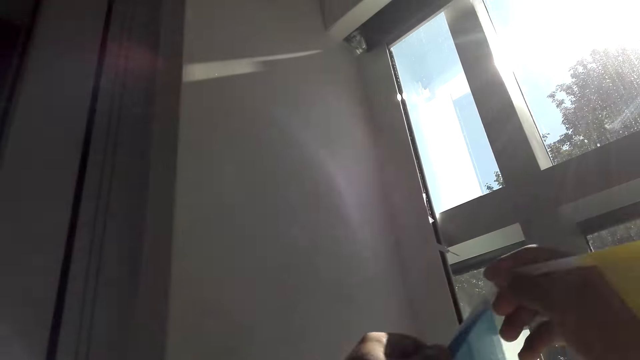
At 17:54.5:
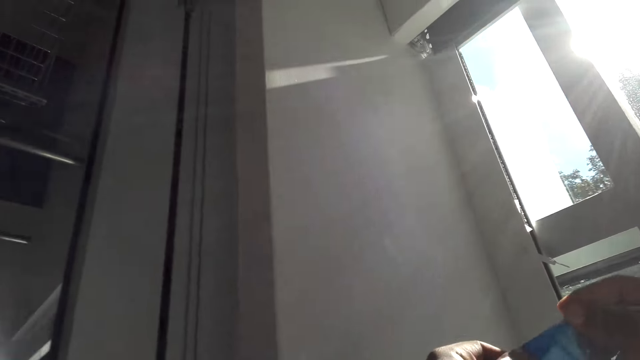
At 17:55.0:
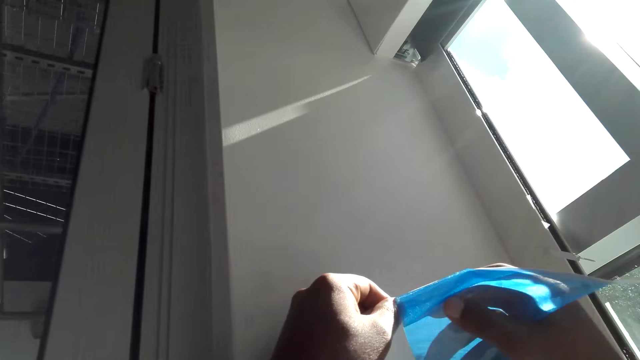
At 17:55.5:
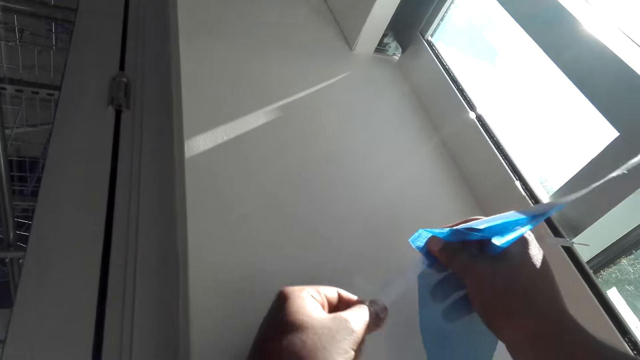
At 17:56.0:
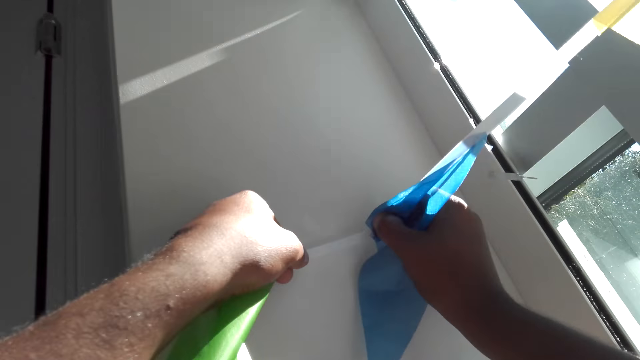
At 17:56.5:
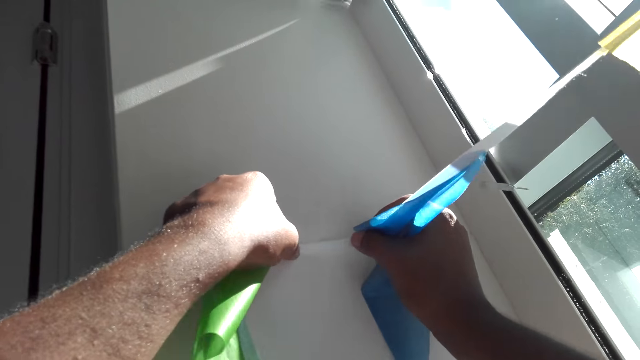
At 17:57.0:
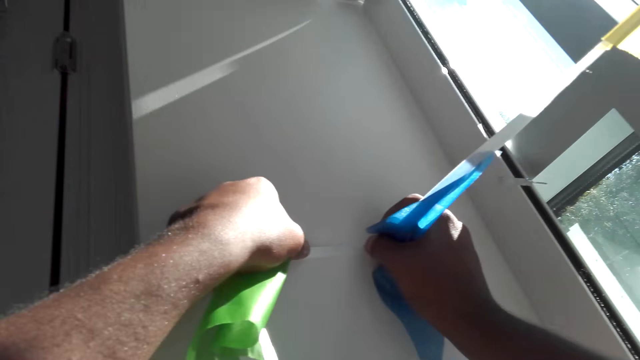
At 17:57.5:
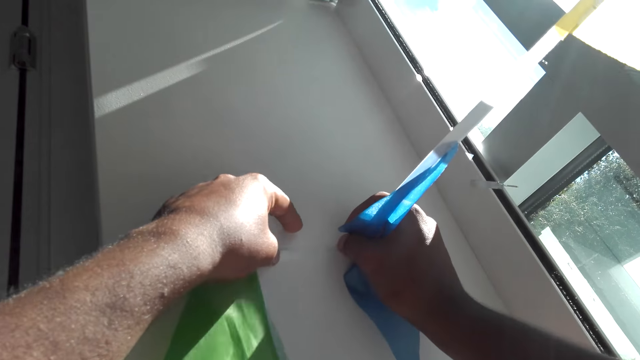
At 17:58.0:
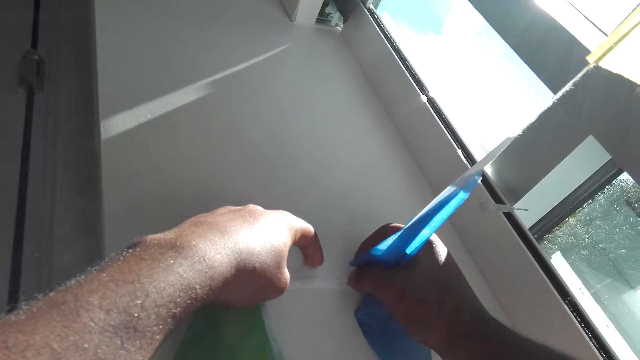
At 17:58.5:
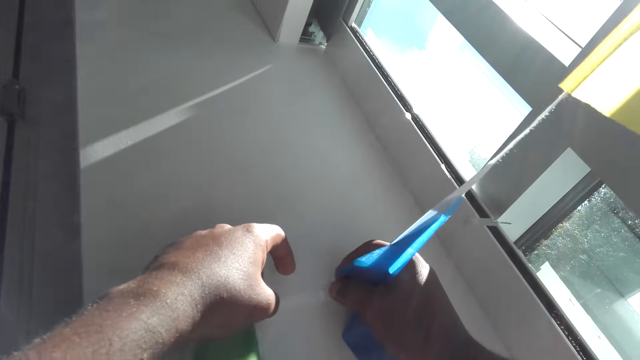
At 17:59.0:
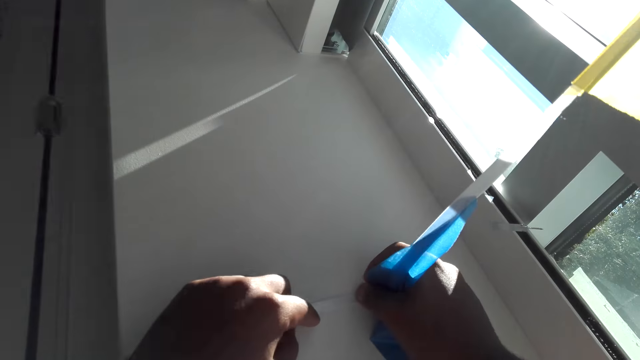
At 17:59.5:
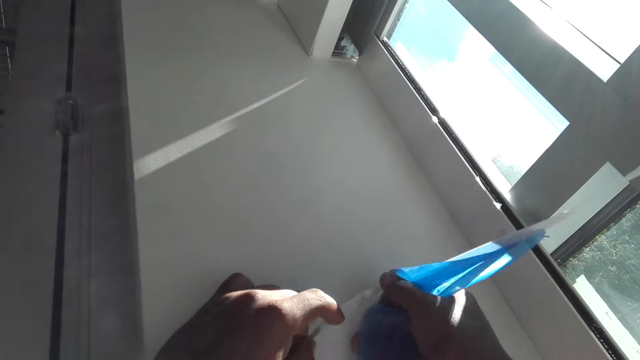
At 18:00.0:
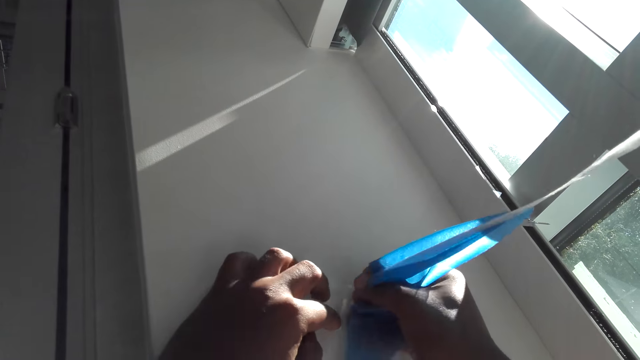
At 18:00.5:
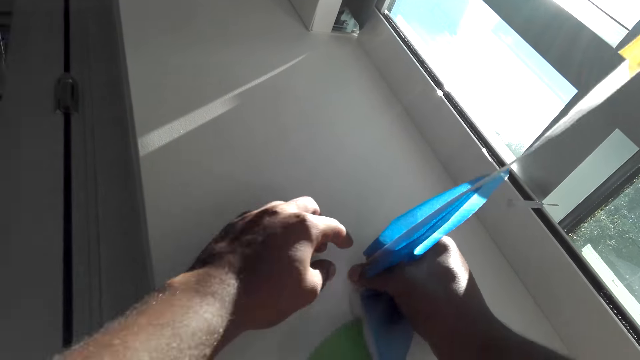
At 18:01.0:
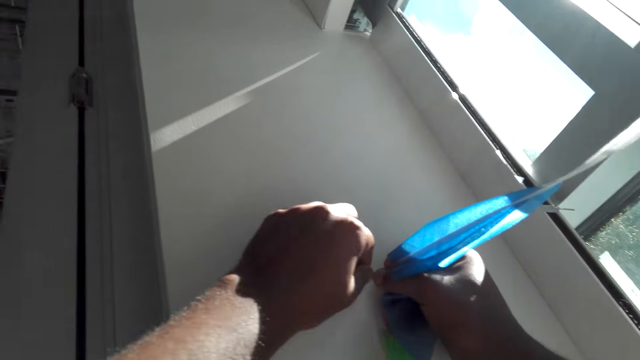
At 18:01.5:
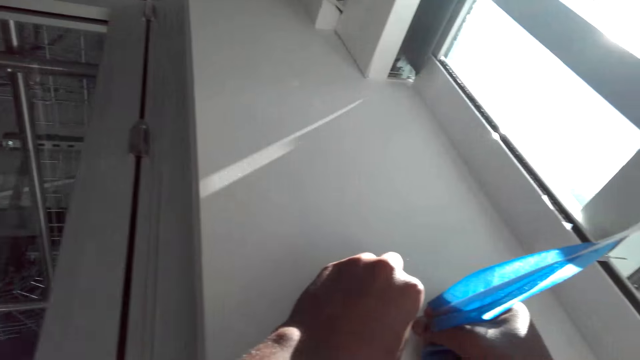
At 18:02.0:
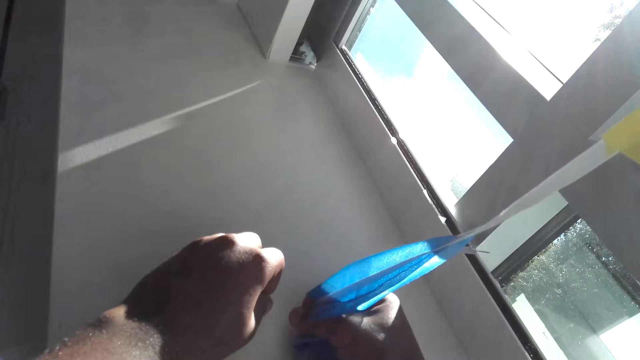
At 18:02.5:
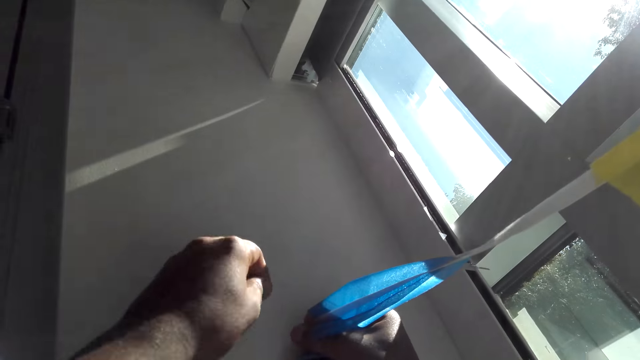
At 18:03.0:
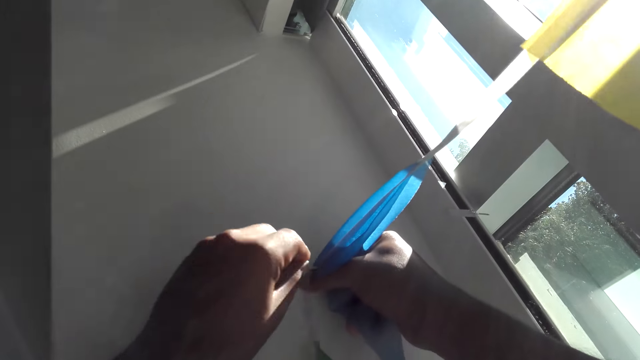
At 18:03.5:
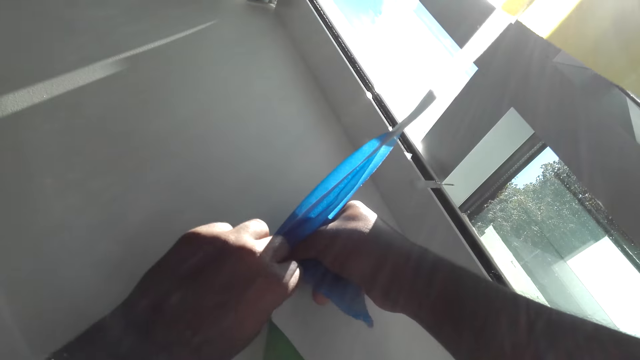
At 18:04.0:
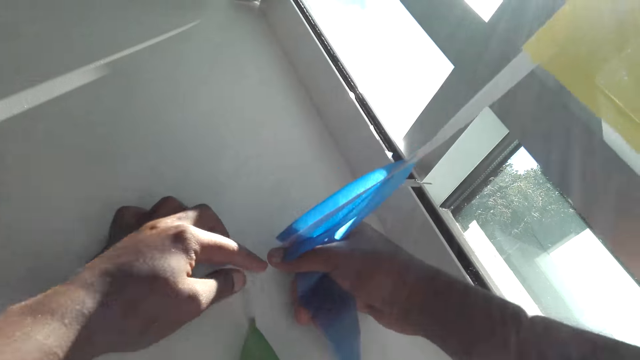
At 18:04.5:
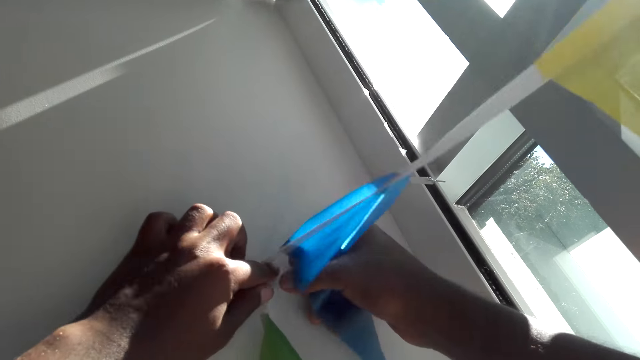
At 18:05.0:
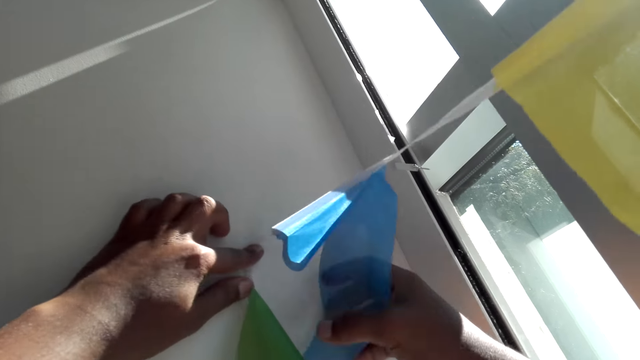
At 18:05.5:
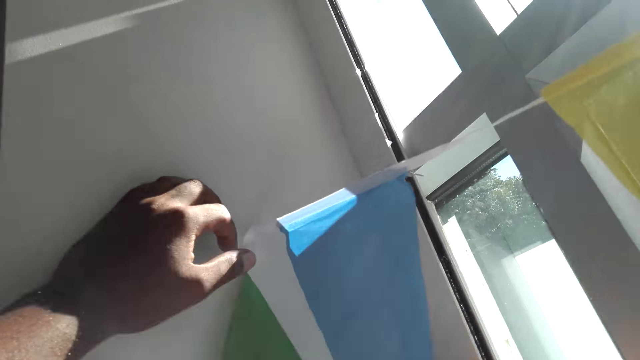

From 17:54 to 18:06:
The camera wearer pins the wall artificial decoration on the wall.

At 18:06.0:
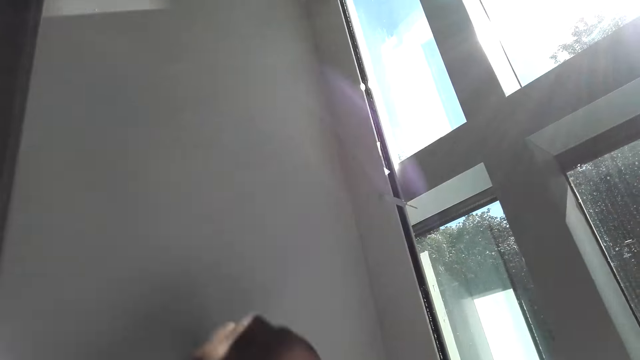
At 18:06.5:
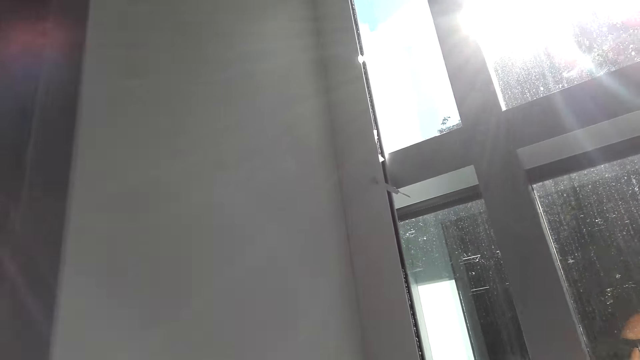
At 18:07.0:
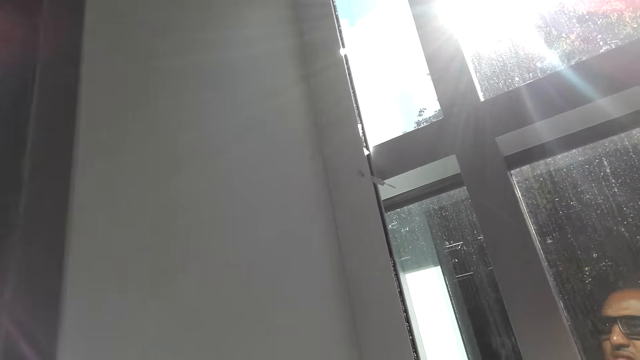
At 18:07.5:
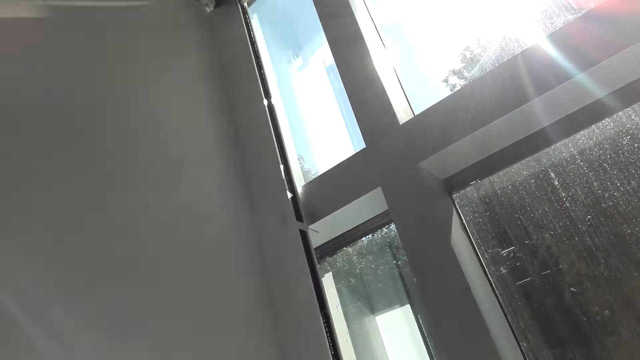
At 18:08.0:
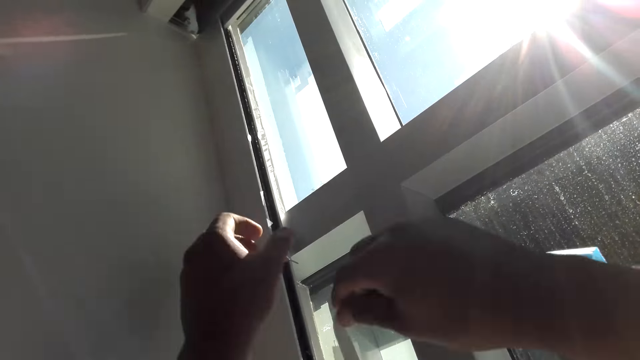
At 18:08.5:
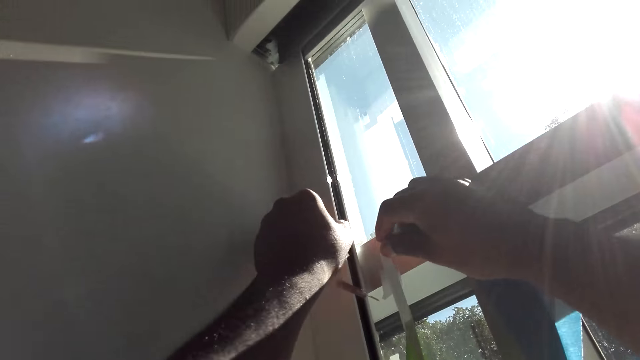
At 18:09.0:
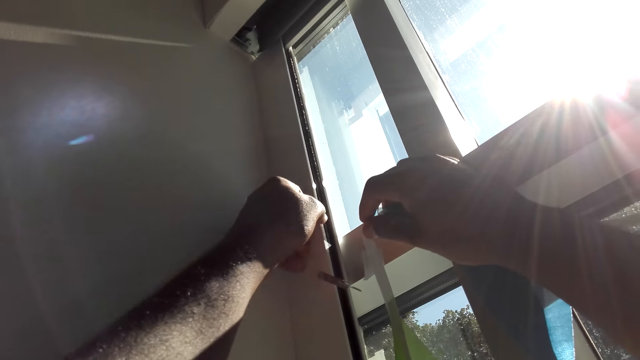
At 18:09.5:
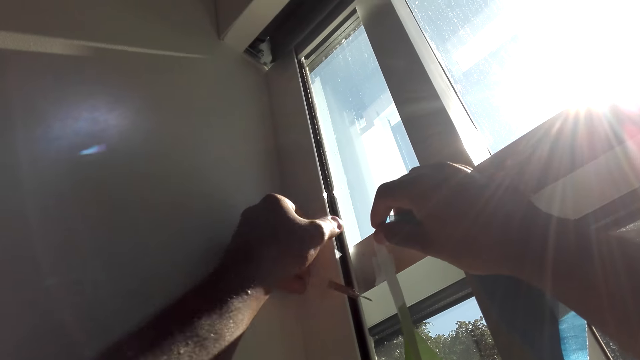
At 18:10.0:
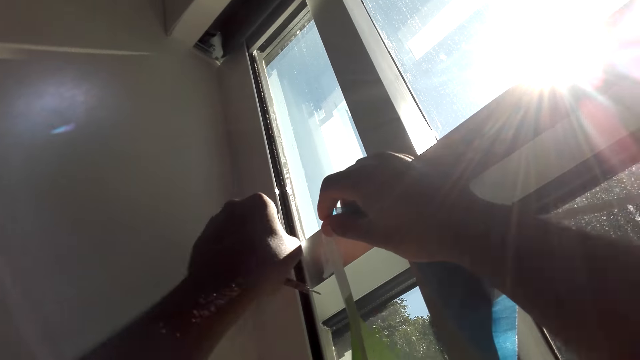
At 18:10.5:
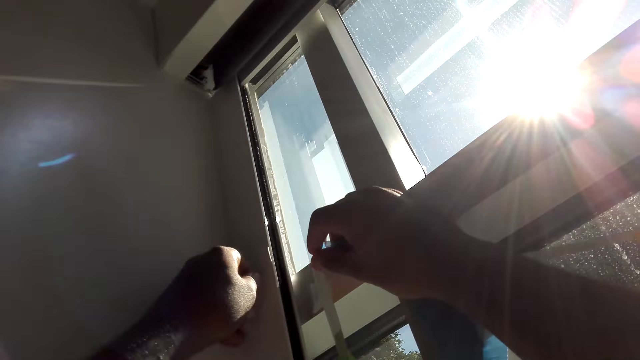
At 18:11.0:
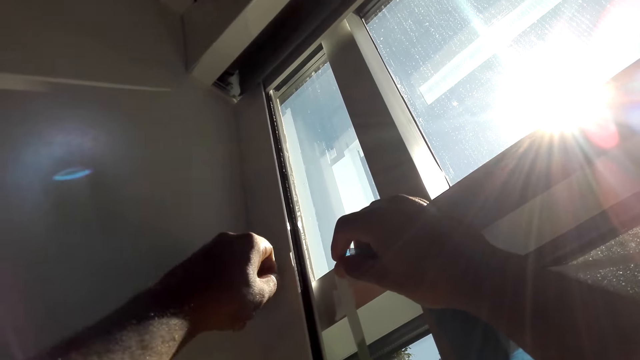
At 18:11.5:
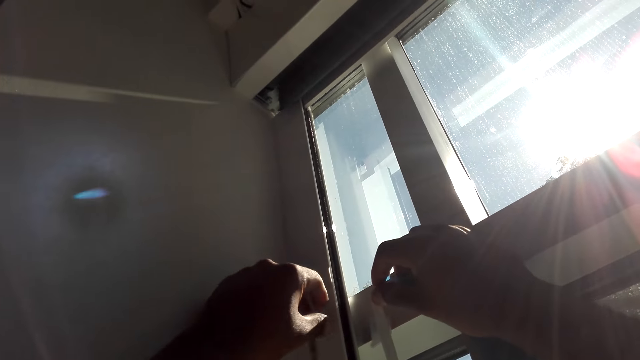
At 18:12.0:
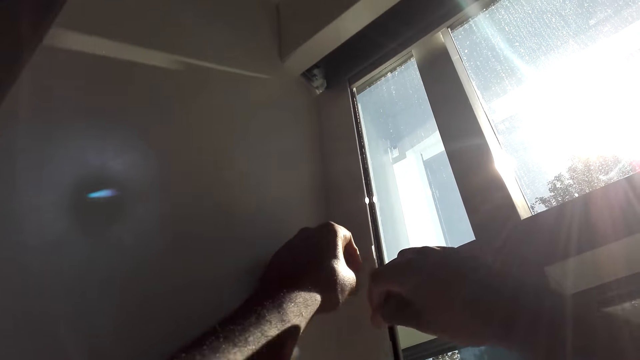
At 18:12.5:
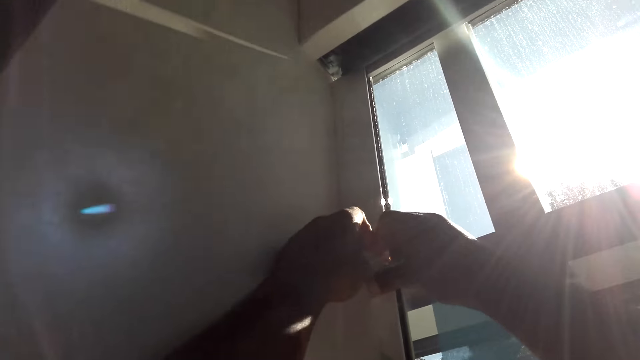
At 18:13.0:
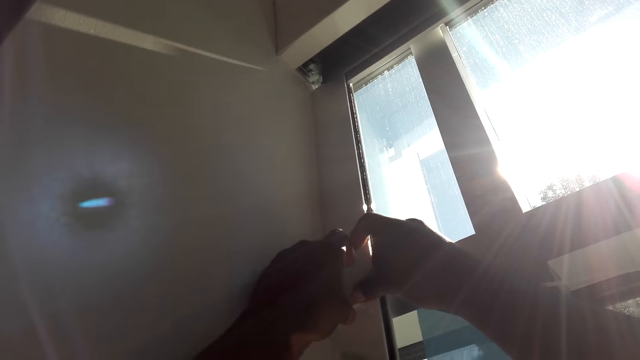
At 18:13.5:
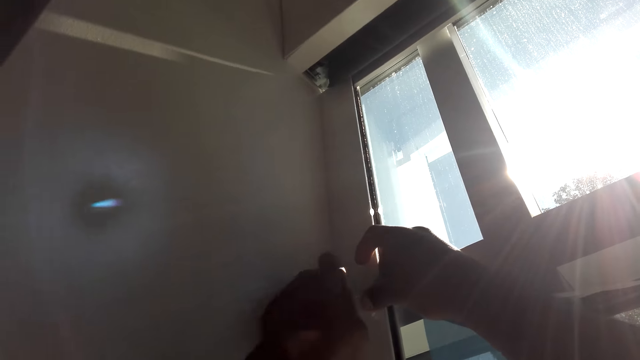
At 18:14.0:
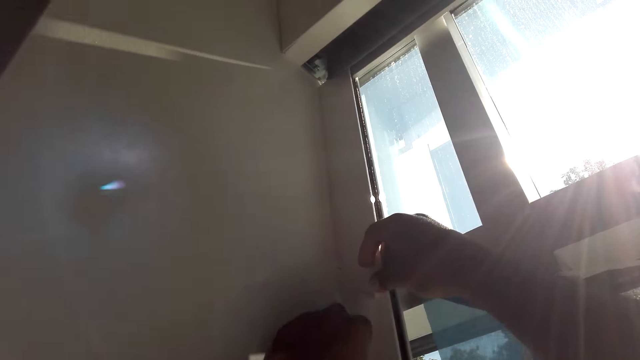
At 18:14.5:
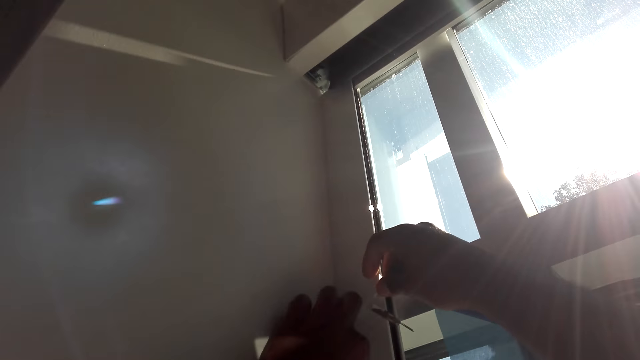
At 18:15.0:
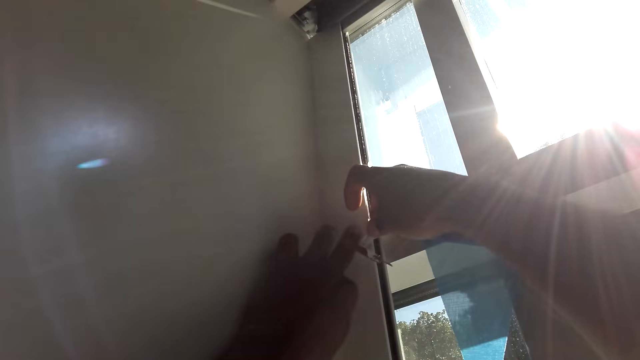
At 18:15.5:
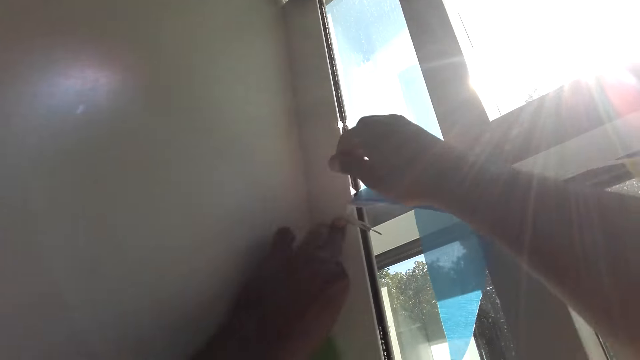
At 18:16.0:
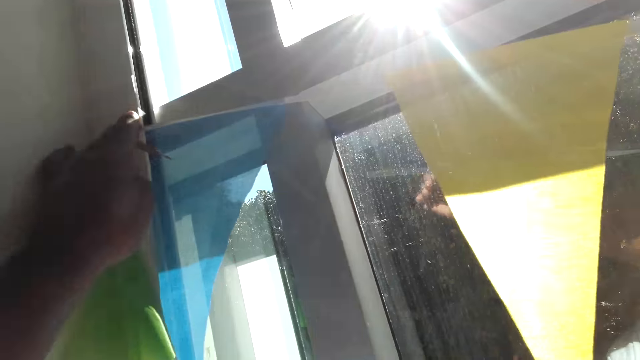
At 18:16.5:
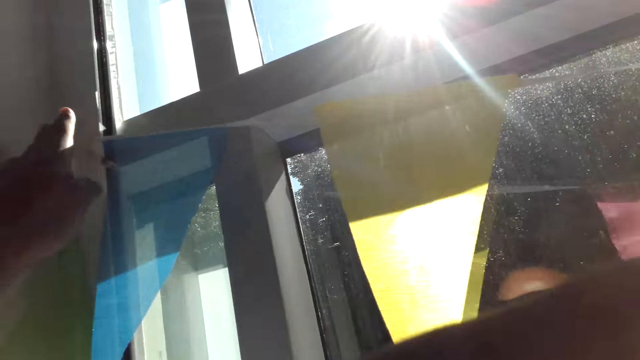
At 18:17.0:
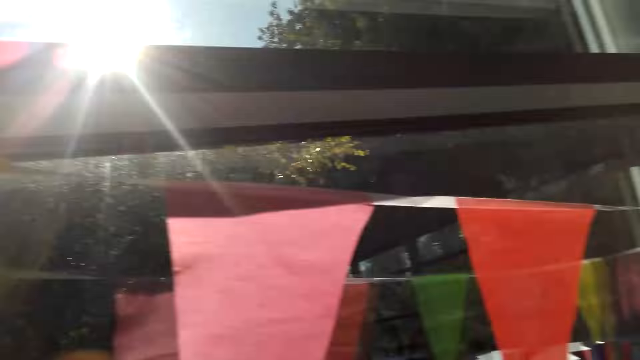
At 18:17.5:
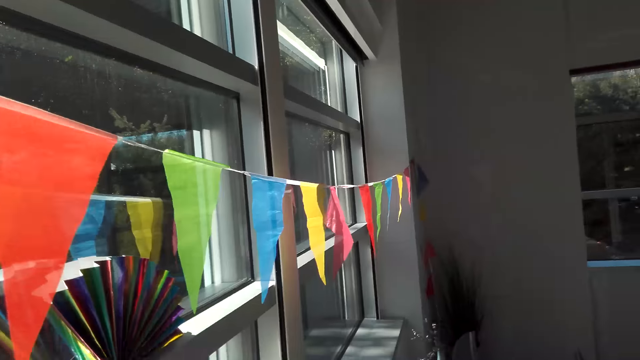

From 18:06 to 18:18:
The camera wearer puts the wall artificial decoration on the wall. They put the hand down.
